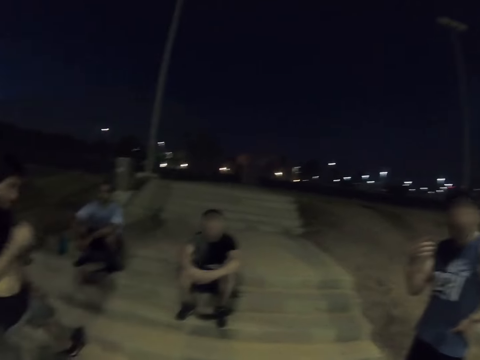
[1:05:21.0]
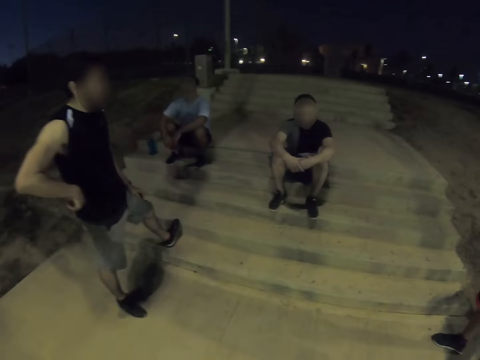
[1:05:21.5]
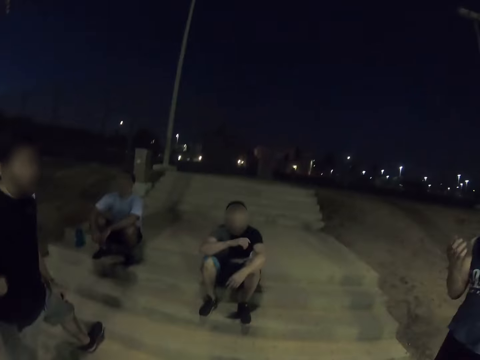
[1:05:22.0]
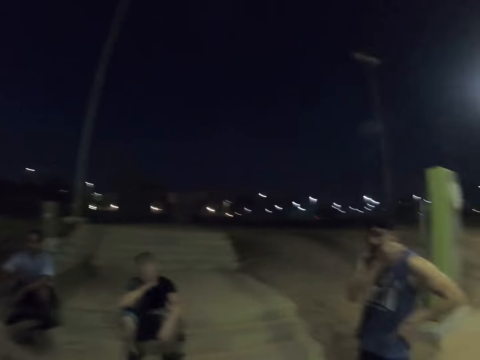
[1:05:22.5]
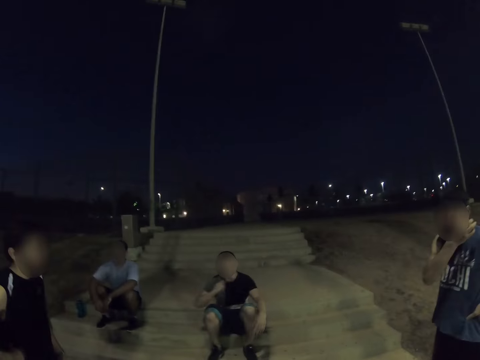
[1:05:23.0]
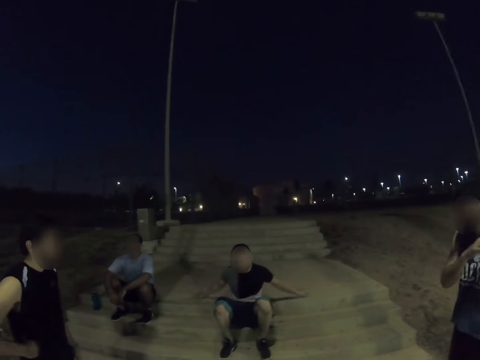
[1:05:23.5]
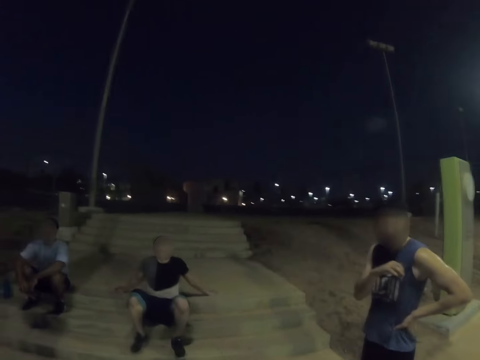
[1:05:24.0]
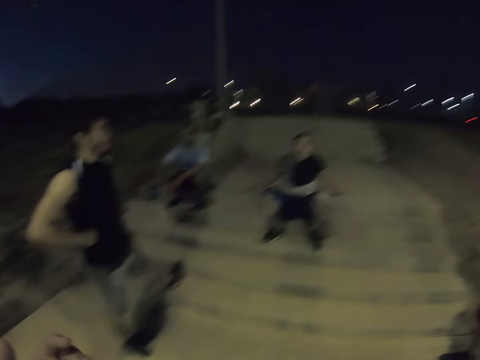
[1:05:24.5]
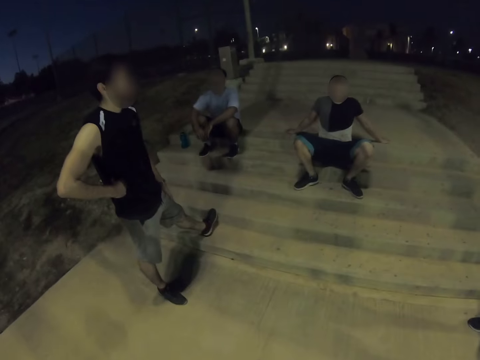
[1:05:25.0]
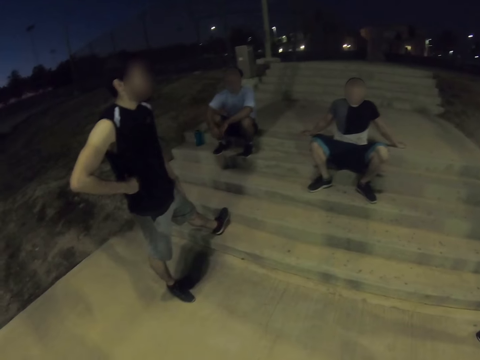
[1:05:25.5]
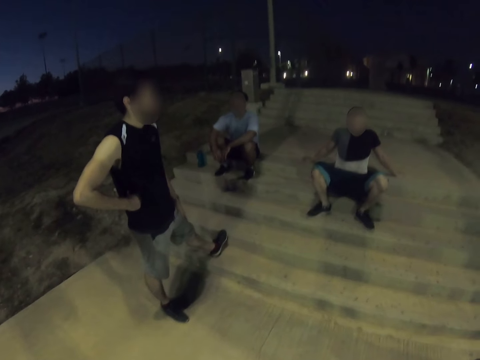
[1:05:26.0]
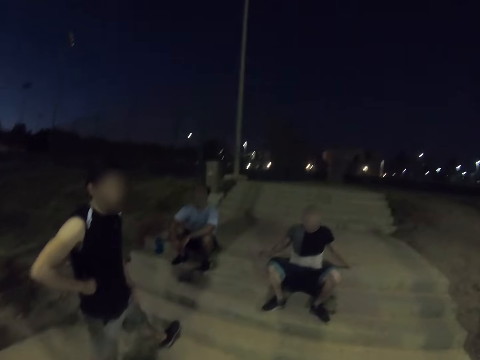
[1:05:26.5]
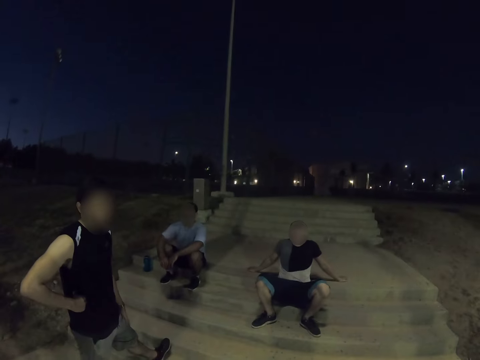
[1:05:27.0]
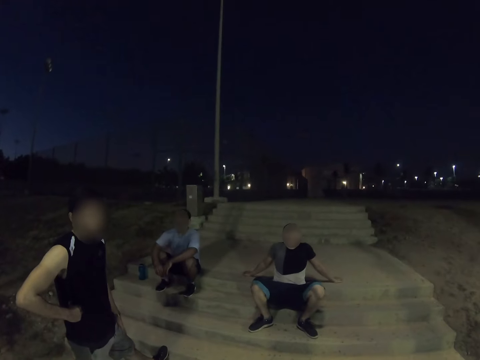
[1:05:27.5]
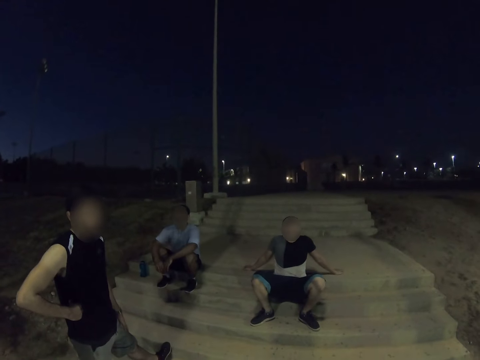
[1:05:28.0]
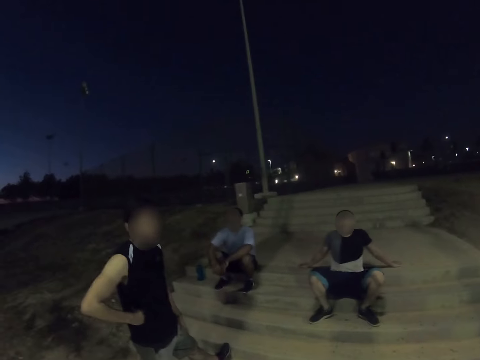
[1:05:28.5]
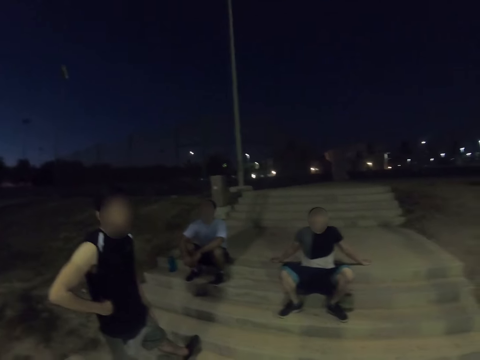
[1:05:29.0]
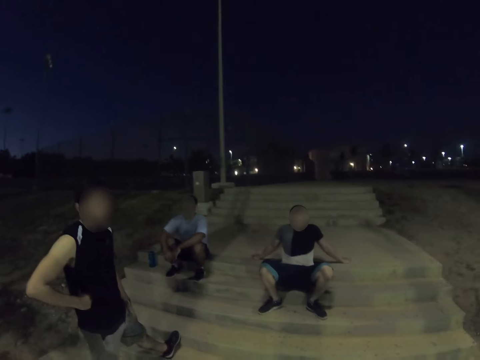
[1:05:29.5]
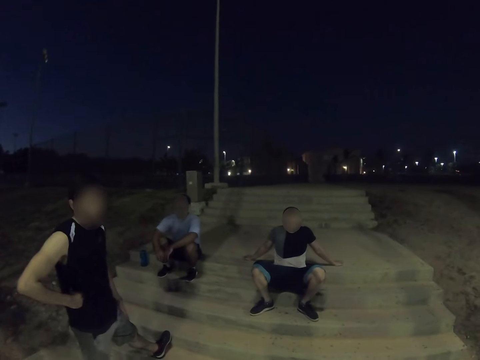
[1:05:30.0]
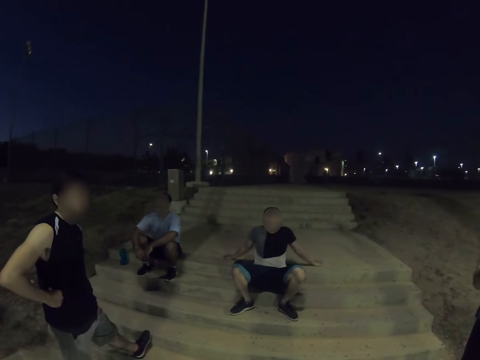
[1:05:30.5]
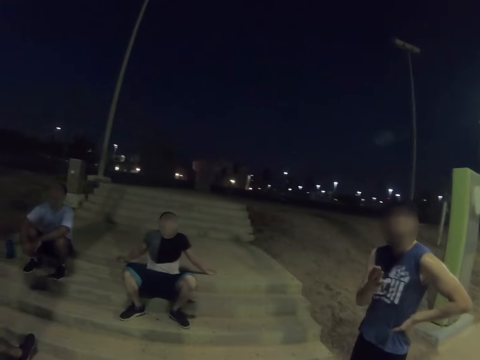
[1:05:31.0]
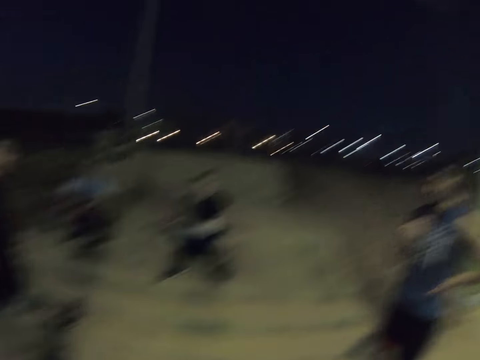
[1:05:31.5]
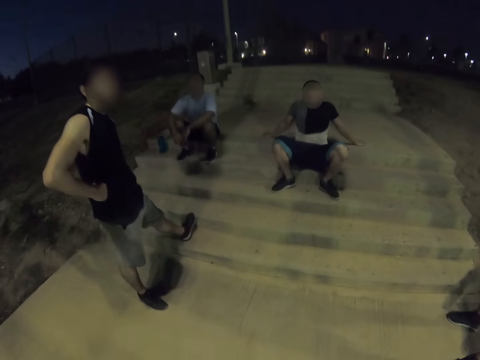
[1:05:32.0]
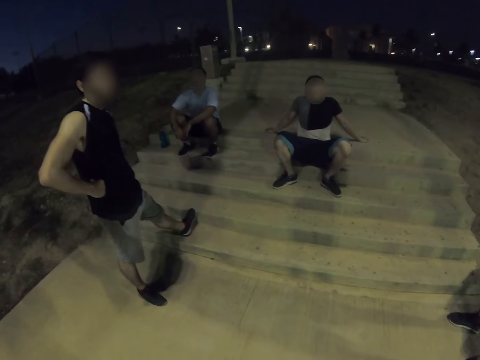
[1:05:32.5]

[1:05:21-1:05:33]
The camera wearer talks to four persons. They dialogue with a man.

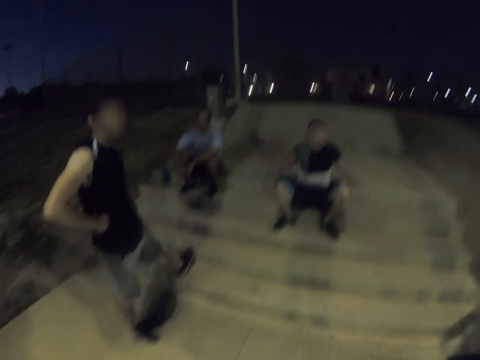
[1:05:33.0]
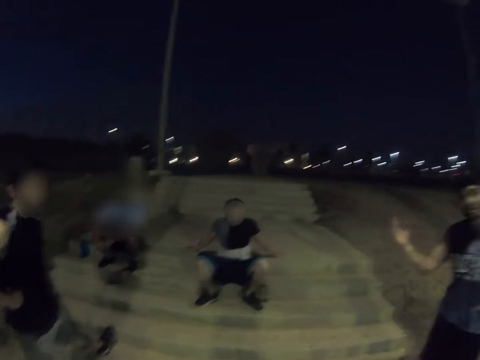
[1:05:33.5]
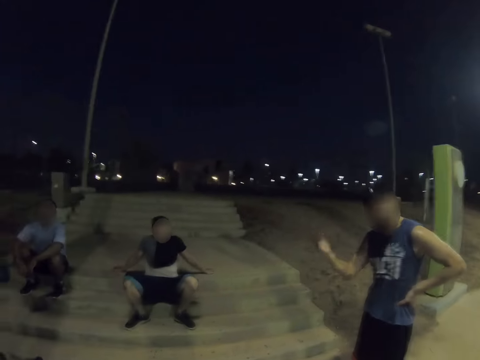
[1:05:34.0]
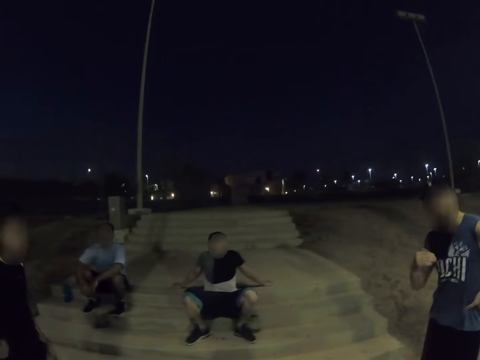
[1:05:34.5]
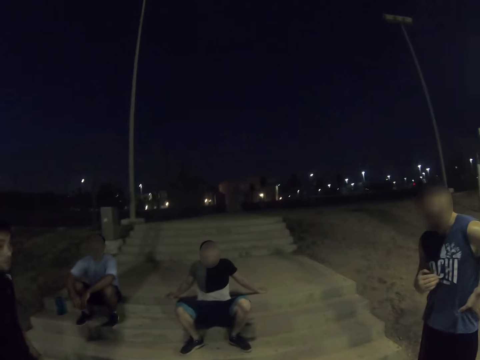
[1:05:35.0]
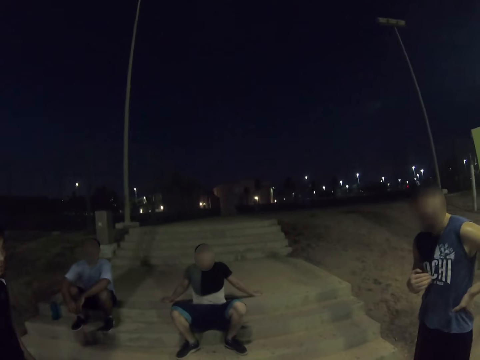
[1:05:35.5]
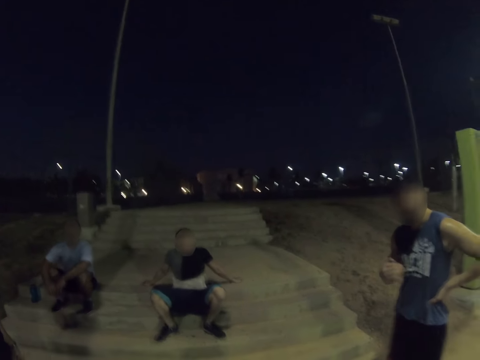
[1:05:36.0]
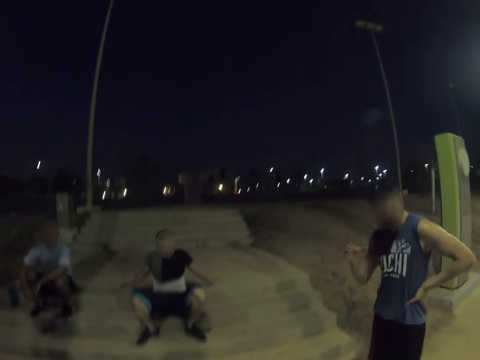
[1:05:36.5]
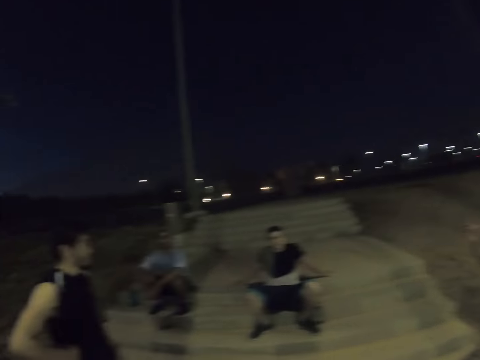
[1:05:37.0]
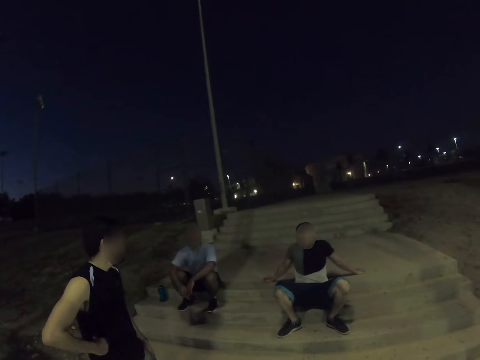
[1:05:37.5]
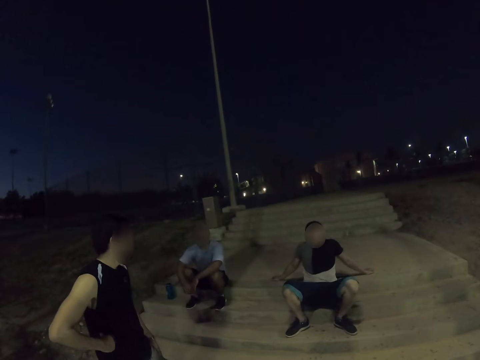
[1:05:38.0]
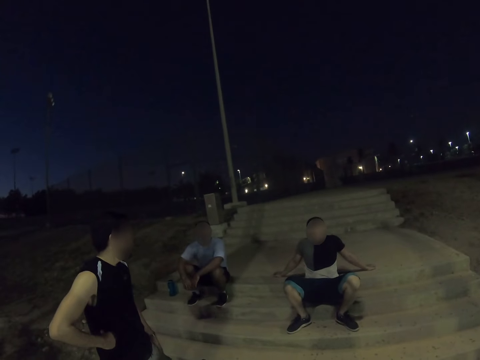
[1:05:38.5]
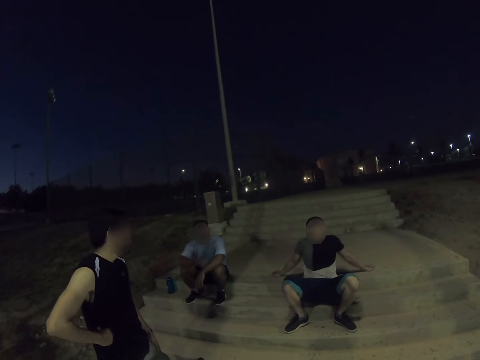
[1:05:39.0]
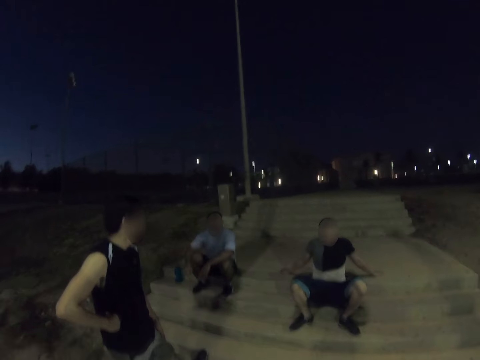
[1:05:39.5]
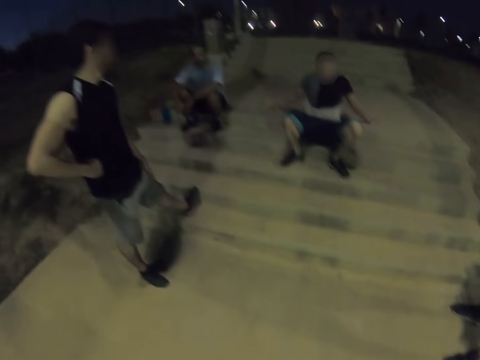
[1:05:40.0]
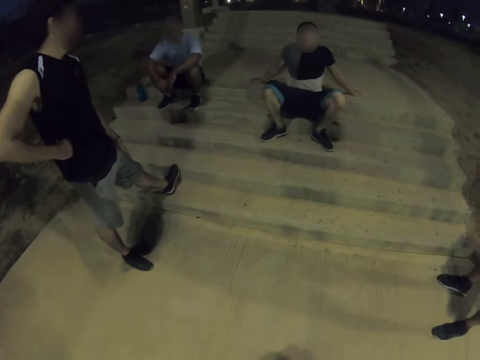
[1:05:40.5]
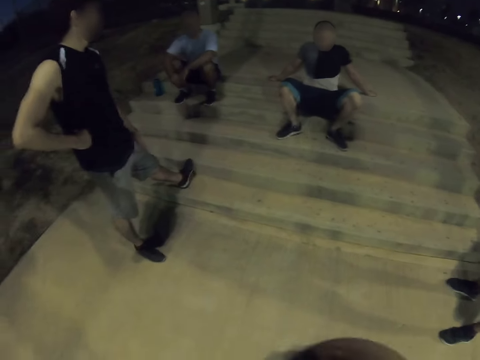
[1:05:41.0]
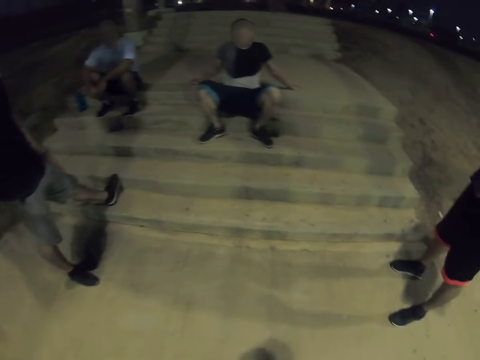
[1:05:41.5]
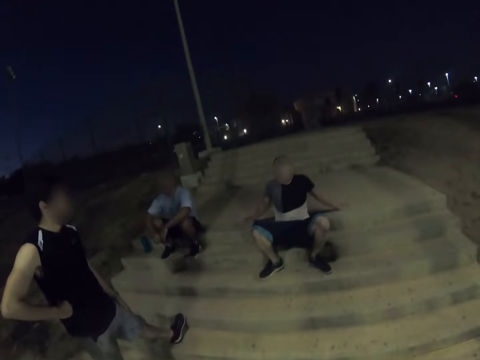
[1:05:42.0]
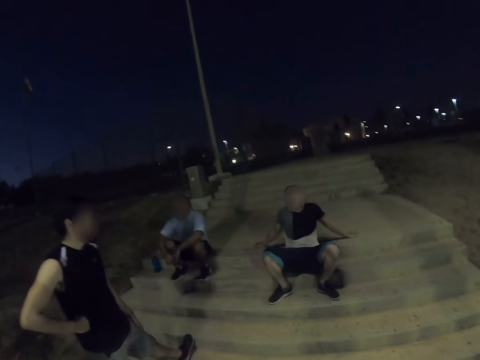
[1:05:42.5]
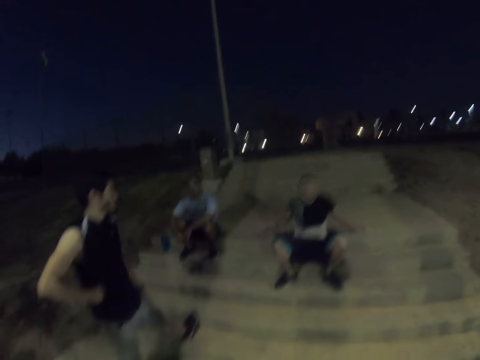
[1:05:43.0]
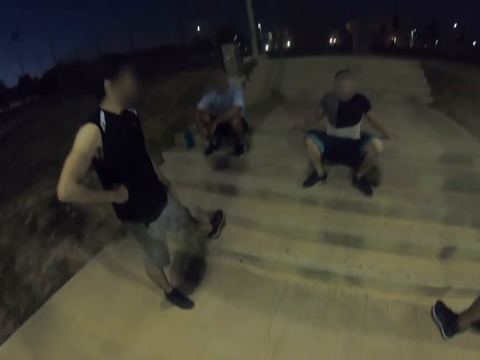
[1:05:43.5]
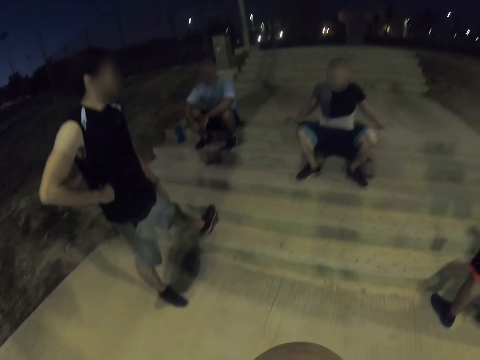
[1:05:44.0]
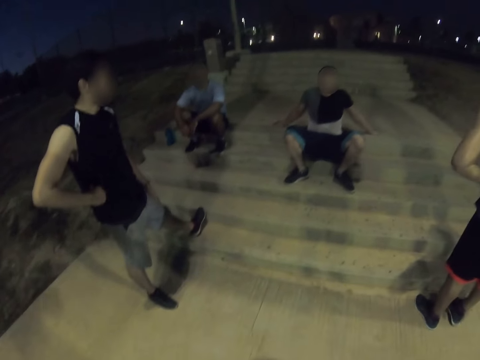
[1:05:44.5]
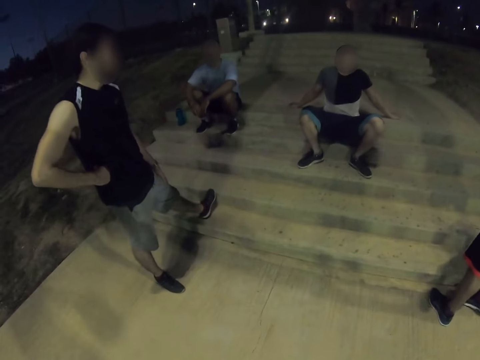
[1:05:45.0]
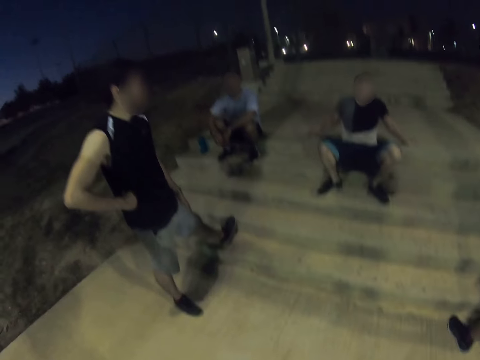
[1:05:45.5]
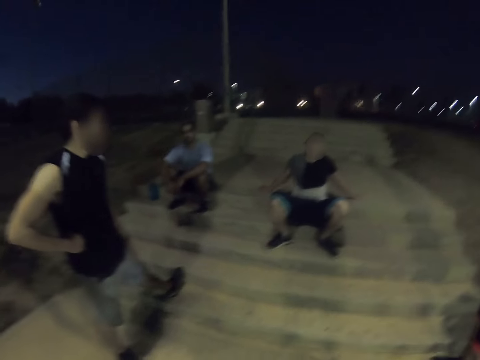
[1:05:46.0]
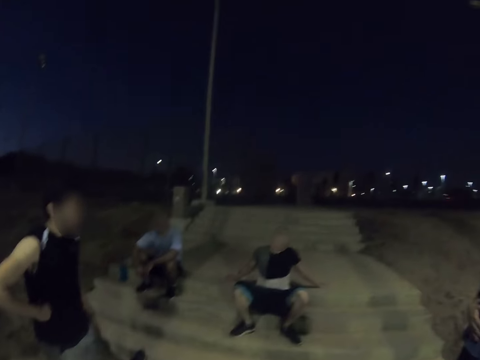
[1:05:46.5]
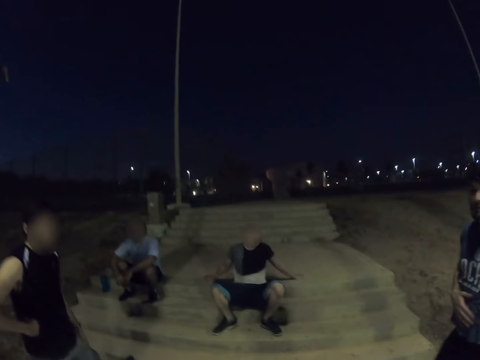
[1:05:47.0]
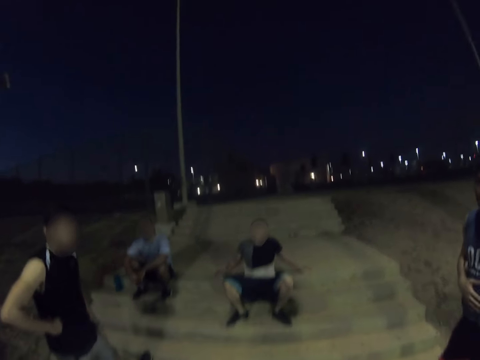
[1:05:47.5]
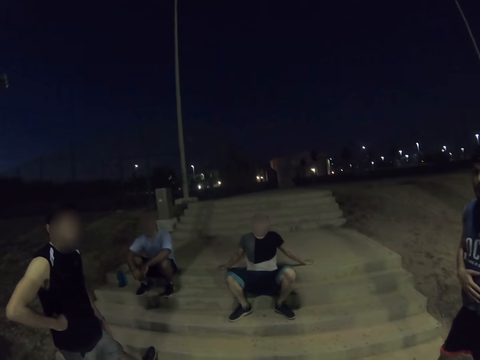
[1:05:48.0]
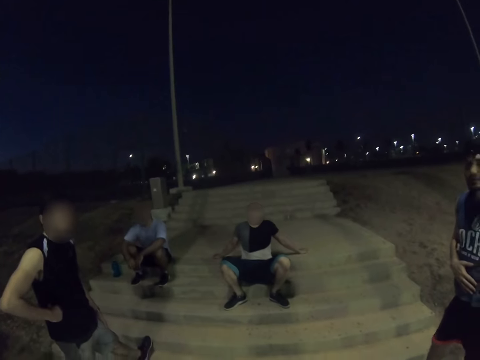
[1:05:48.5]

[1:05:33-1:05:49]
A man dialogues with the camera wearer. The camera wearer talks to a person. Another man dialogues with the camera wearer. The camera wearer dialogues with another man.
